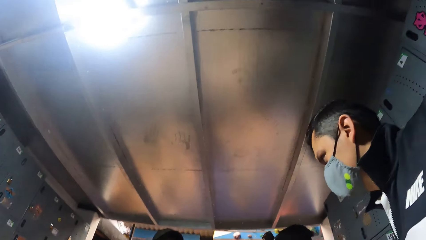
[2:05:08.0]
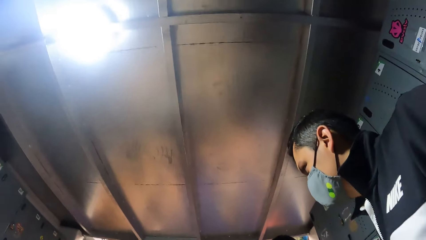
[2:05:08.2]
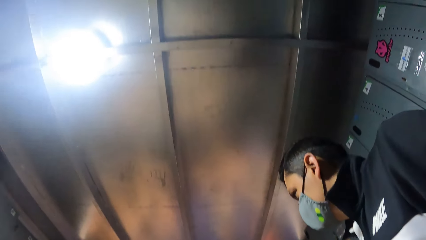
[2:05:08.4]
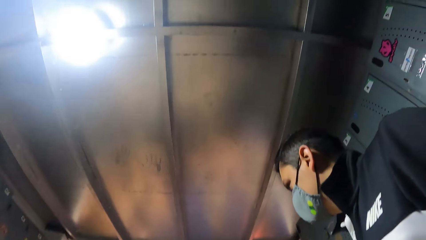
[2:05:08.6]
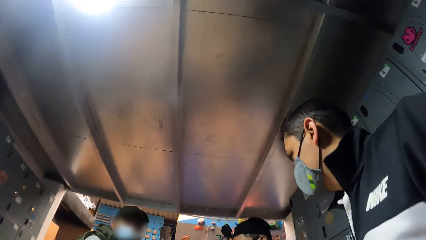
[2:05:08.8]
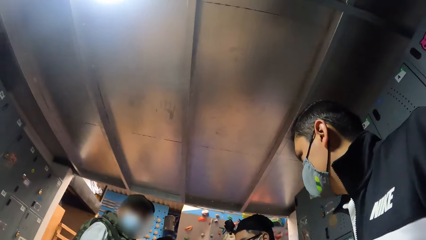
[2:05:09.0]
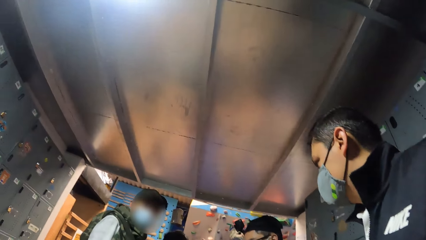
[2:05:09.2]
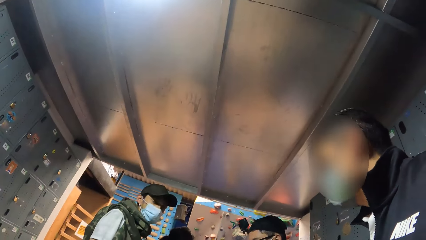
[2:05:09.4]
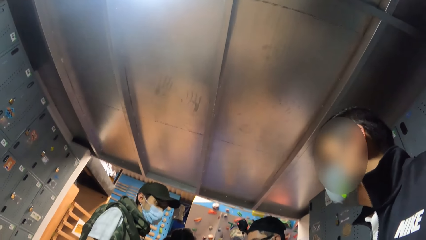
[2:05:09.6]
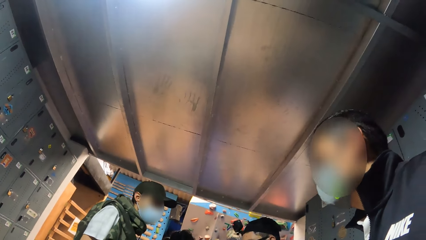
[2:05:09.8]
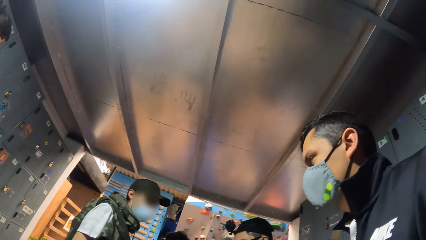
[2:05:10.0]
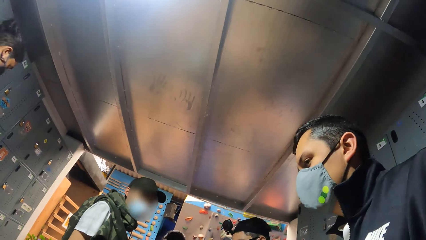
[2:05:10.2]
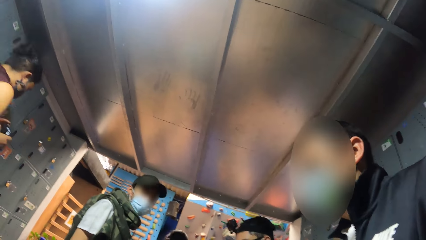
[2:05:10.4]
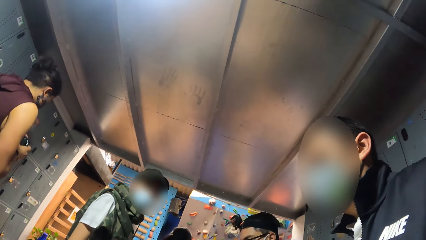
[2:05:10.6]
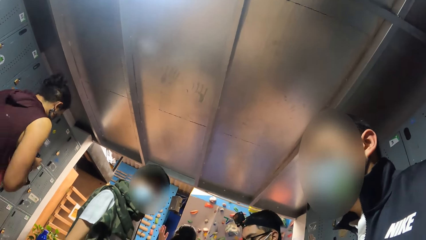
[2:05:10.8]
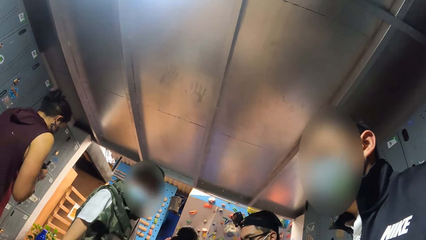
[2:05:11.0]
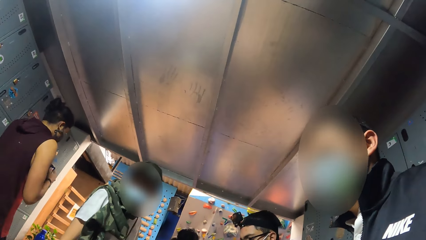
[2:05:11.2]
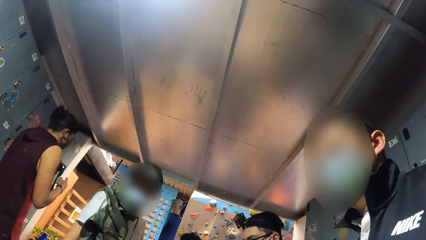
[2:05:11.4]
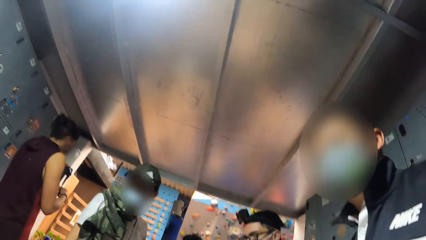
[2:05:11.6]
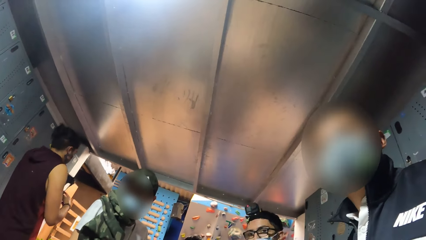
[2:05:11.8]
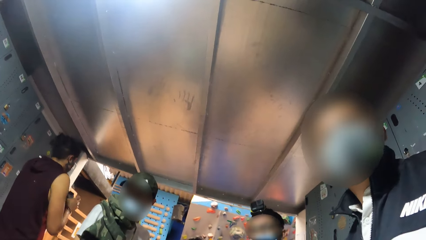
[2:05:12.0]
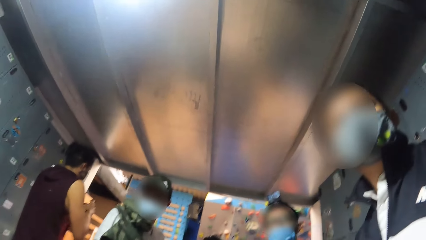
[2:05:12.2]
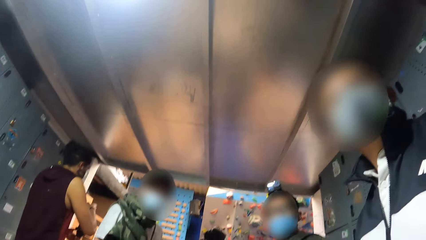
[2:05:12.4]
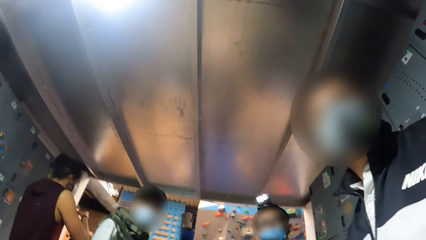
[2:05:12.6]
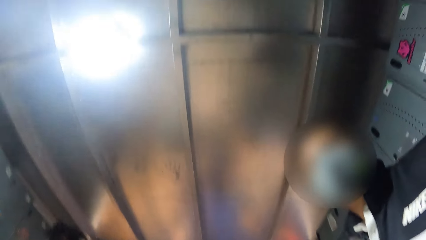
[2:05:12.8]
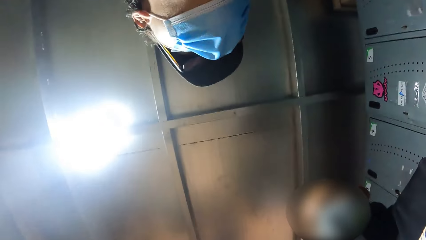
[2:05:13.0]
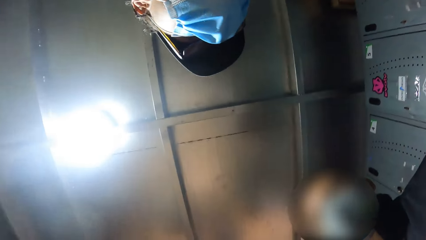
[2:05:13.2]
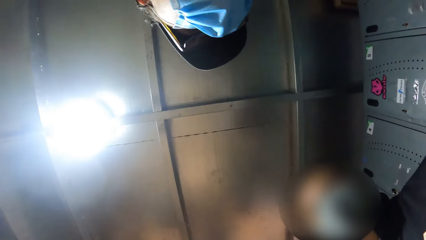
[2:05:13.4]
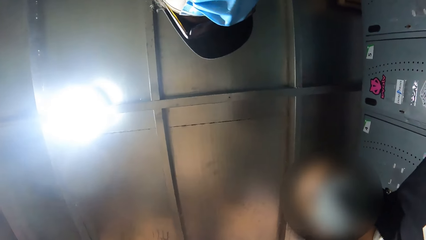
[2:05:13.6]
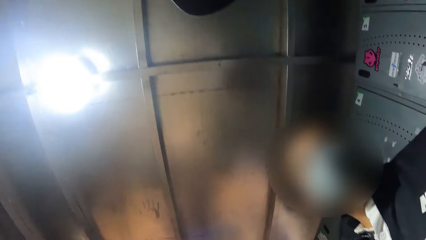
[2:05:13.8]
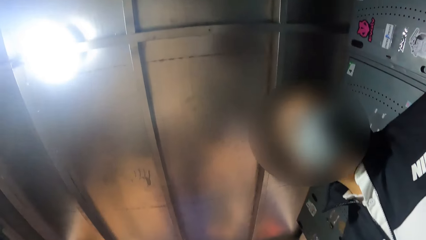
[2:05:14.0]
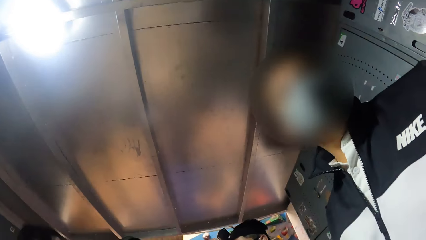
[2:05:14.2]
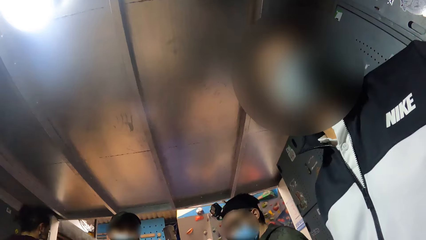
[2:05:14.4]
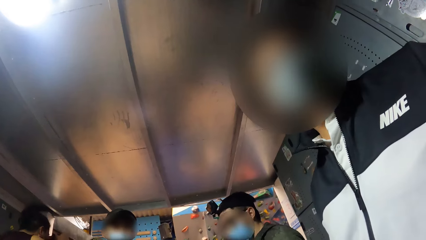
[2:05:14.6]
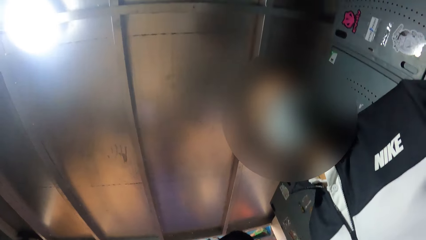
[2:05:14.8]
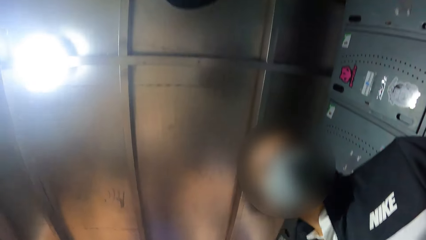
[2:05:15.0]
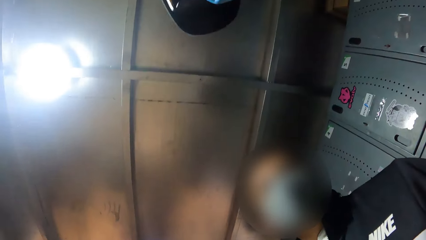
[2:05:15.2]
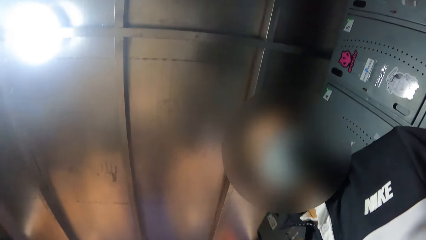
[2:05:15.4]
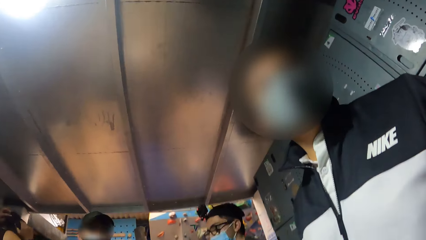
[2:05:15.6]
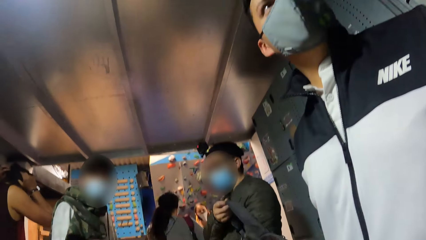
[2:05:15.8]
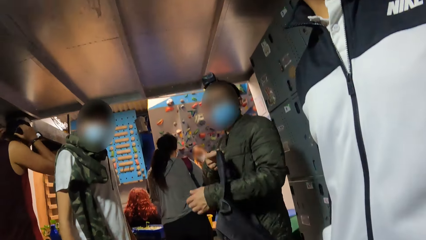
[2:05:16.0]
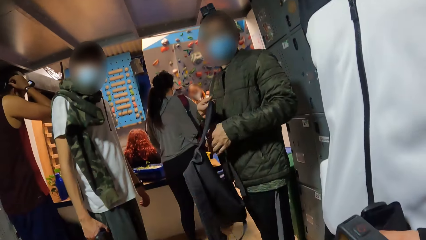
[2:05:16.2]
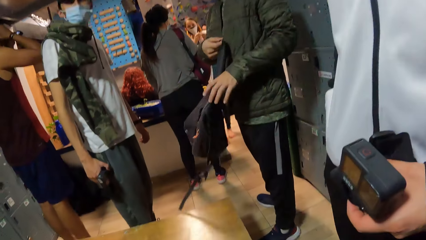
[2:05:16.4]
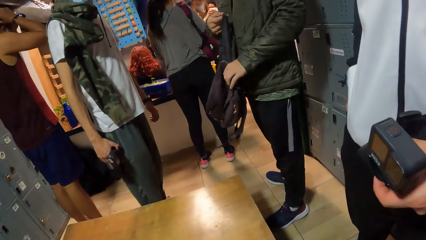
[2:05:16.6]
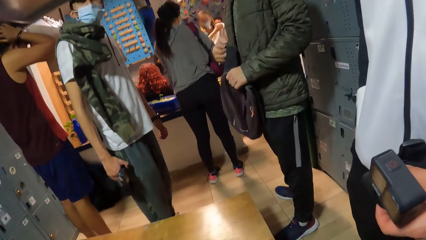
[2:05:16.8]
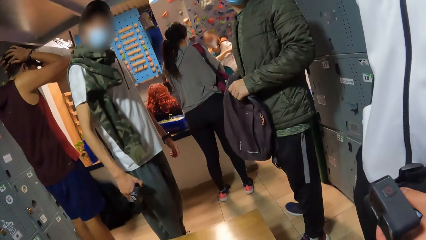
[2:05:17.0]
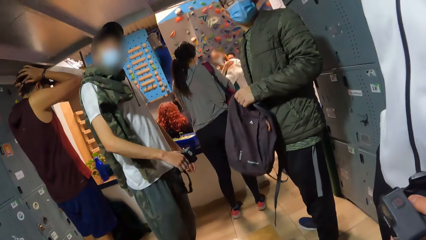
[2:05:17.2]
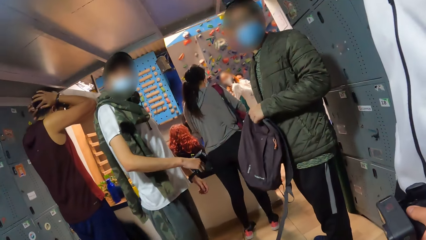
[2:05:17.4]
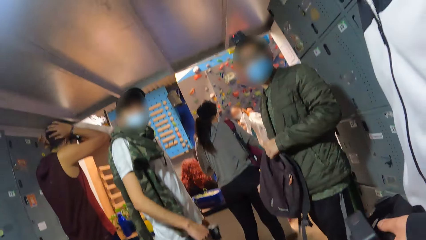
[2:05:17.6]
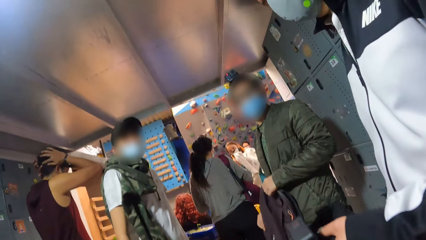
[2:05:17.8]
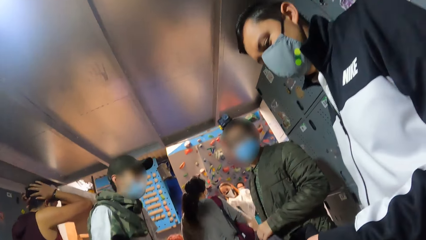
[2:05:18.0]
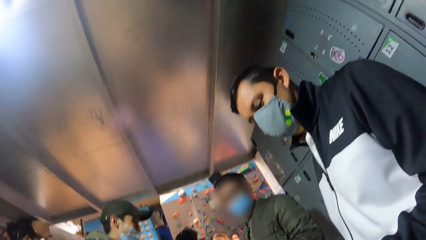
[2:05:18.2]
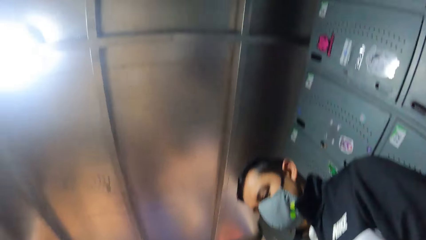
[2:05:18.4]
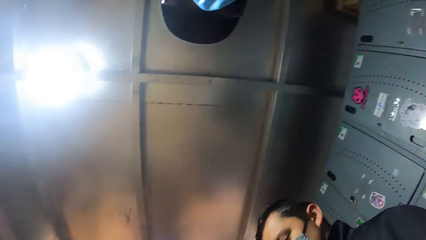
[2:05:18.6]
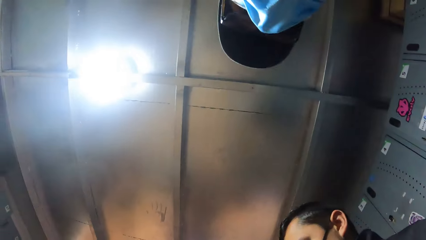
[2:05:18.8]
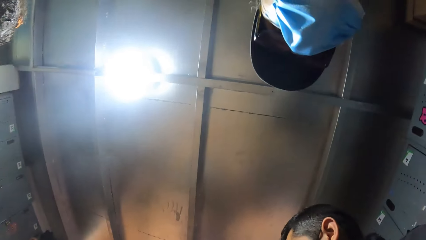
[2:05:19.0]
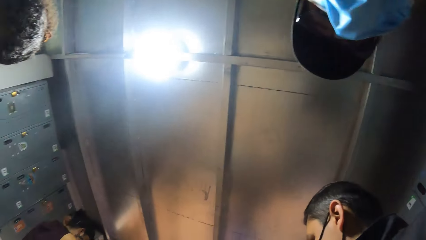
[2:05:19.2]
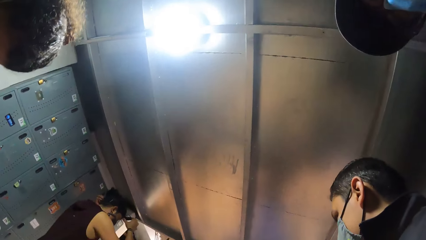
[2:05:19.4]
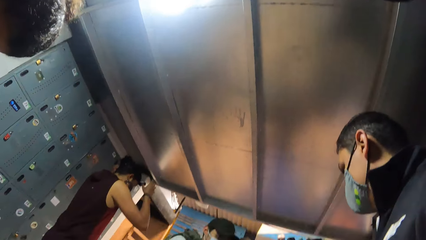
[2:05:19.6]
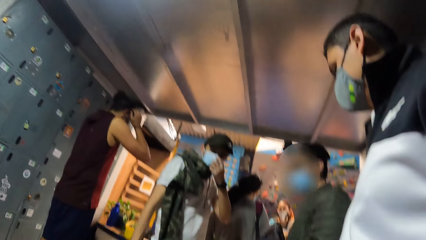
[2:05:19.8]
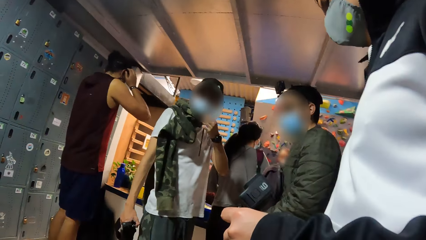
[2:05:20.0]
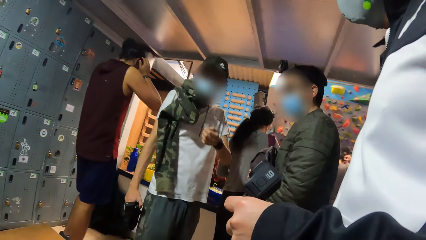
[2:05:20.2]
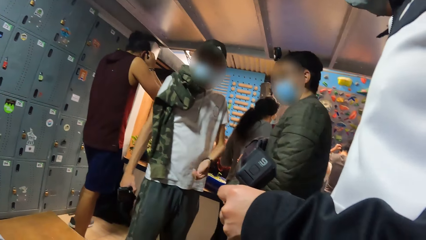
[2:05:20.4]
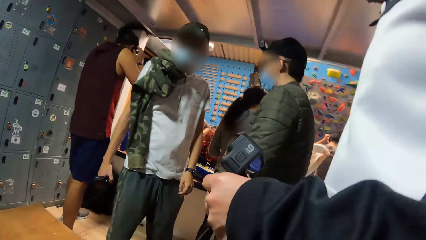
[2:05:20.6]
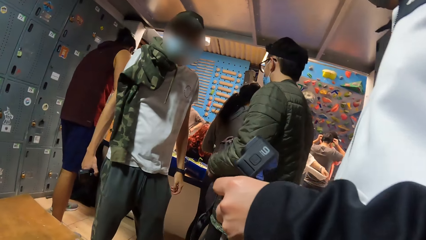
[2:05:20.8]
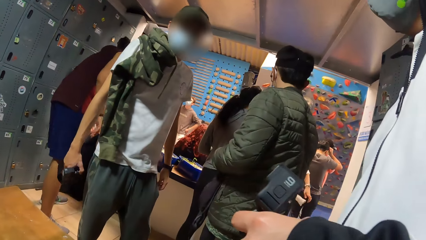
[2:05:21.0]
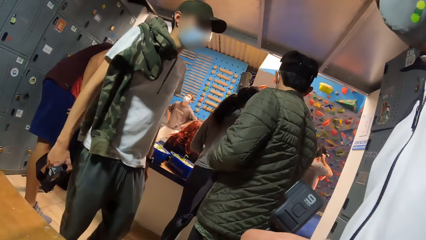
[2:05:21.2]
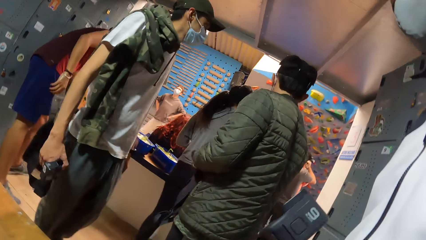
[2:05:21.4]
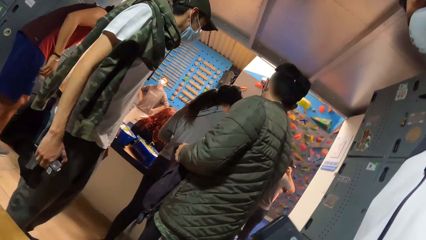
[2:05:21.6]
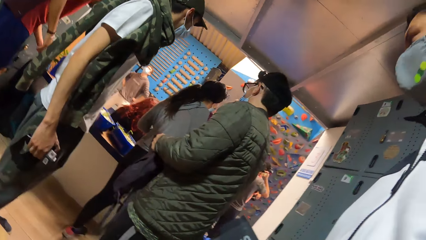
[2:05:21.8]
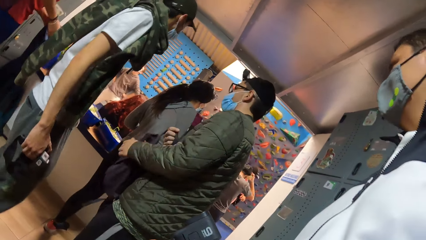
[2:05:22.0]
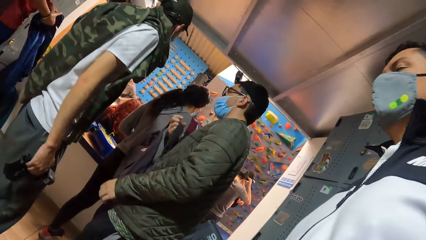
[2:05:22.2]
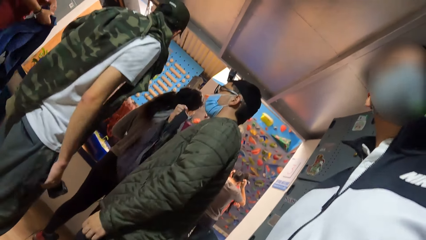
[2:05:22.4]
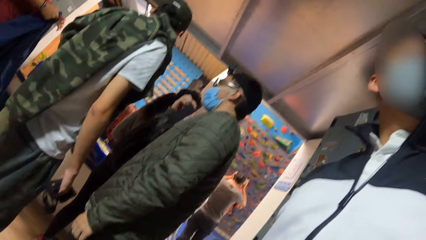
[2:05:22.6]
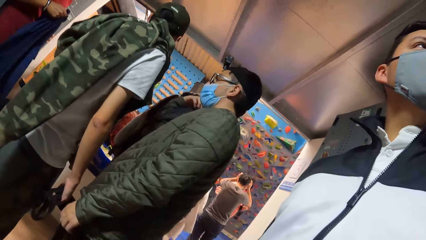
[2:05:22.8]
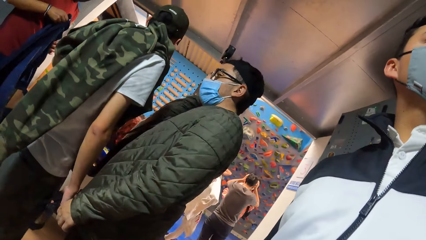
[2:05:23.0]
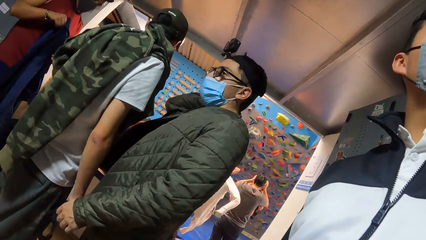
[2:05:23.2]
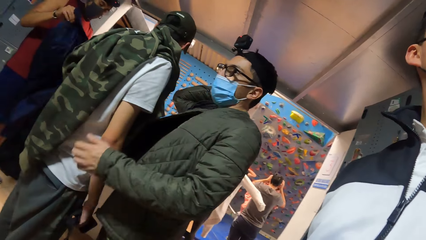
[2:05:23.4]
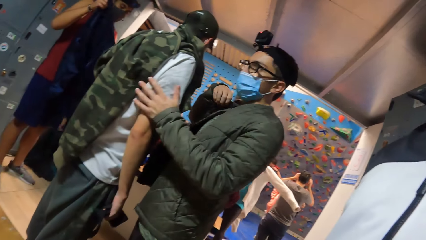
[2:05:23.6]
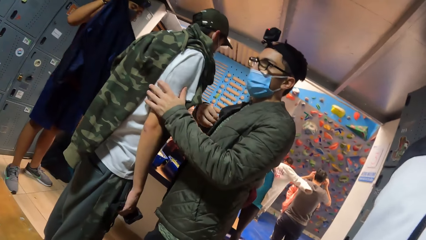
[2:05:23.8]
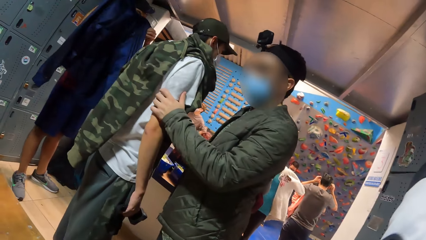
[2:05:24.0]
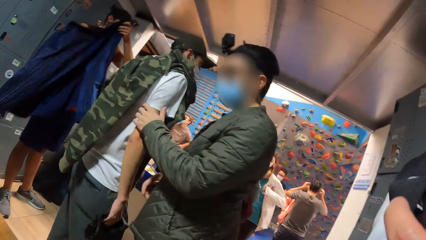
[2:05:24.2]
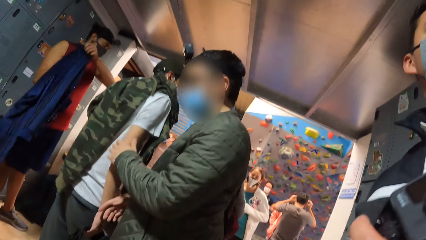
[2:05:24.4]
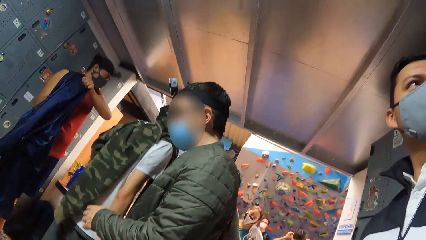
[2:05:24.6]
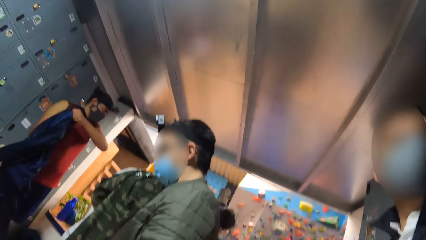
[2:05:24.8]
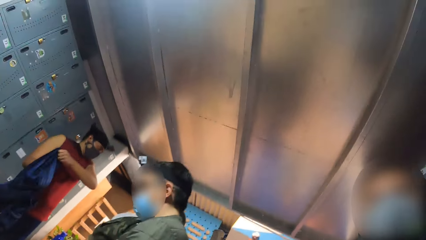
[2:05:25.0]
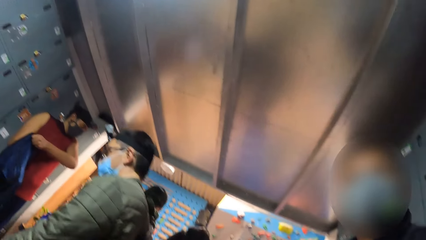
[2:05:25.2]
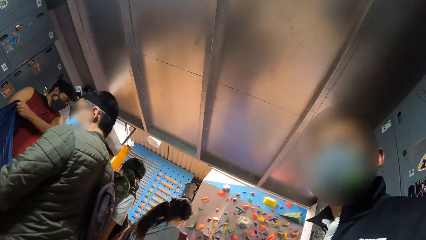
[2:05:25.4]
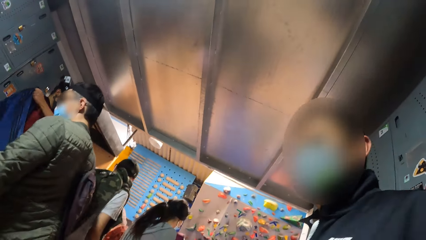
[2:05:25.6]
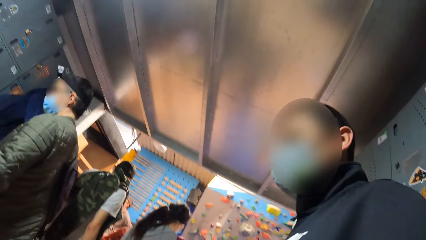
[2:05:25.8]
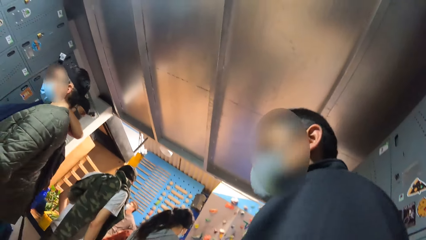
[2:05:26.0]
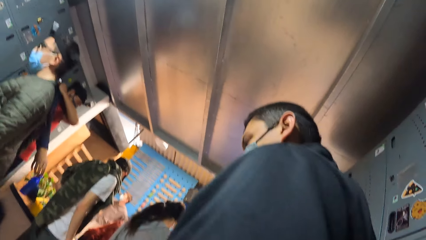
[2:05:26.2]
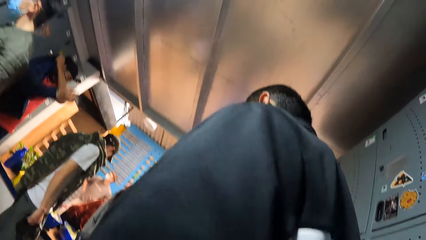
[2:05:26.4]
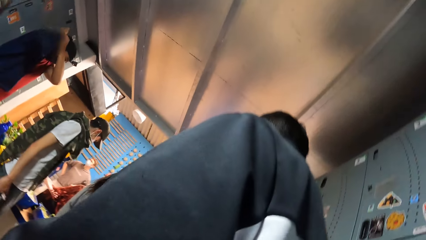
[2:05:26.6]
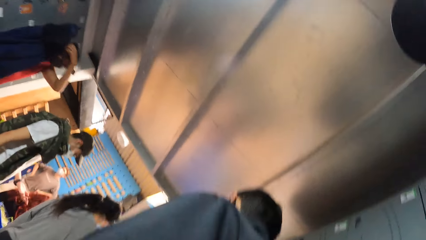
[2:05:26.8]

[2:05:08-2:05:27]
A man walks past the camera wearer in the changing room with a device in his hands. The man wears the device in his hands on his head. Another man holds a backpack in his hands. The camera wearer converses with a third man. The first man picks up a jacket on a backpack in the changing room with his left hand. The second man wears the backpack in his right hand. The second man touches the third man with his left hand. The first man puts on the jacket in his hands.
